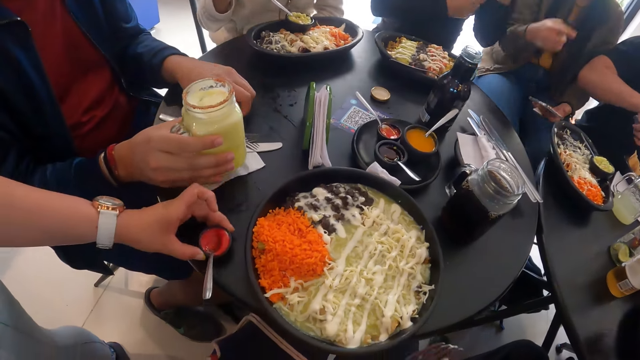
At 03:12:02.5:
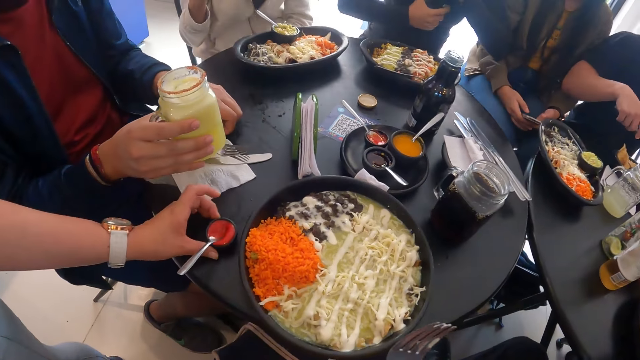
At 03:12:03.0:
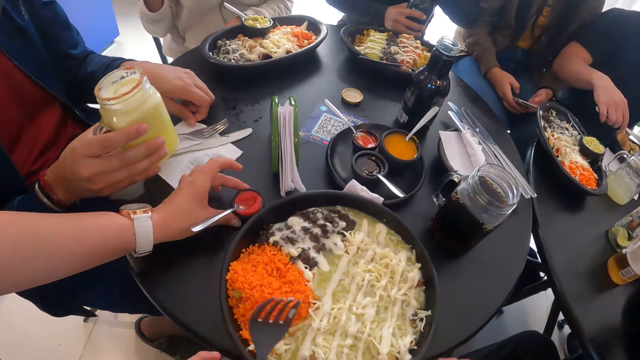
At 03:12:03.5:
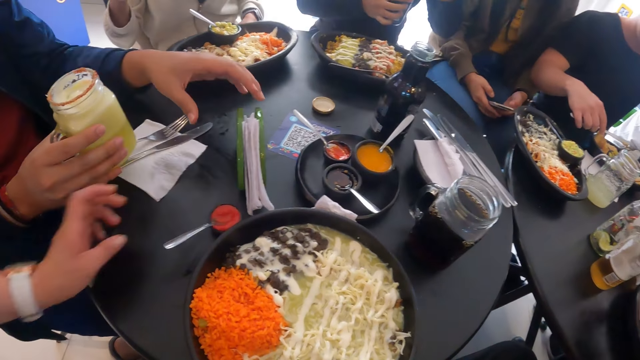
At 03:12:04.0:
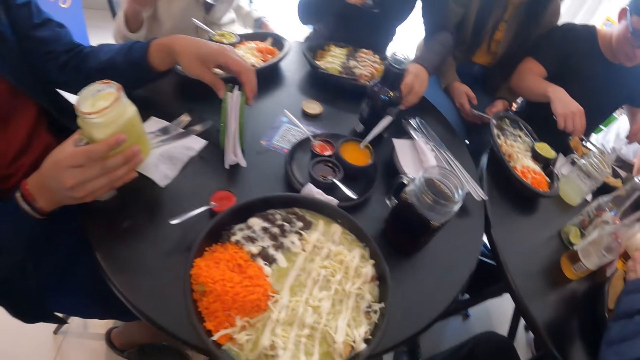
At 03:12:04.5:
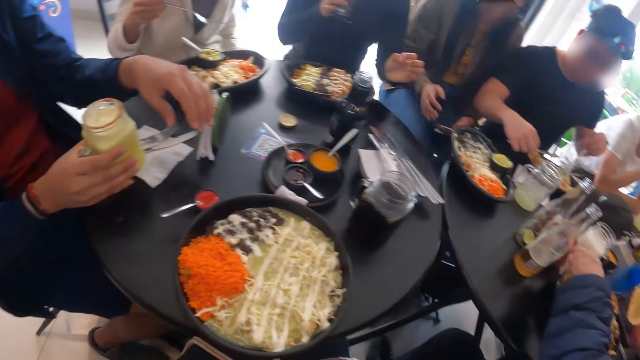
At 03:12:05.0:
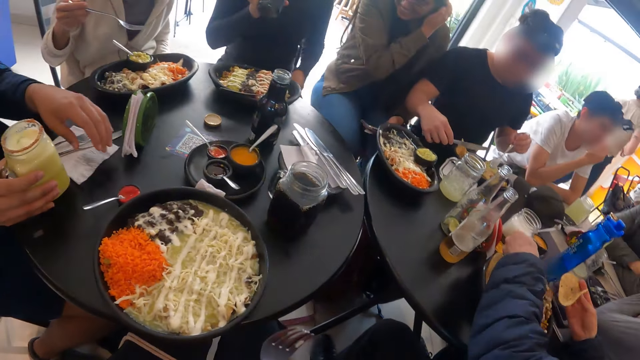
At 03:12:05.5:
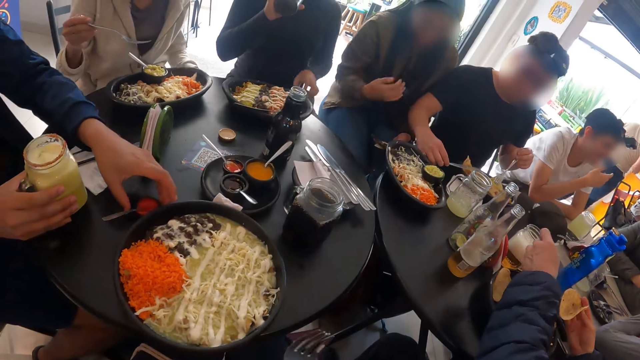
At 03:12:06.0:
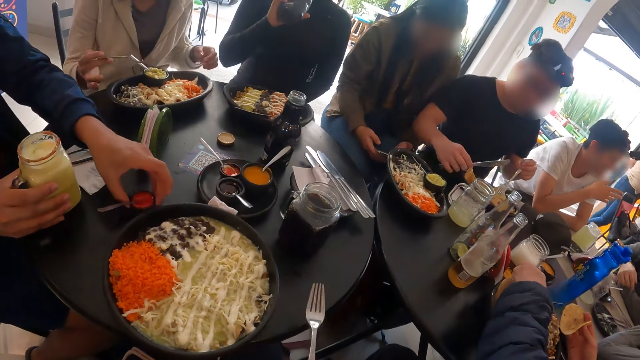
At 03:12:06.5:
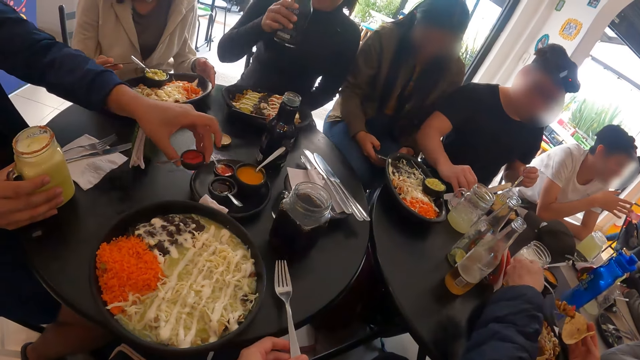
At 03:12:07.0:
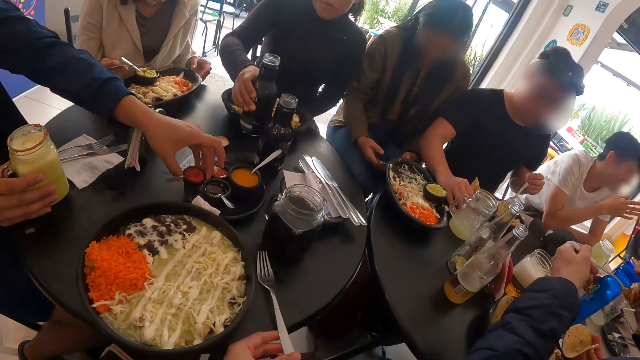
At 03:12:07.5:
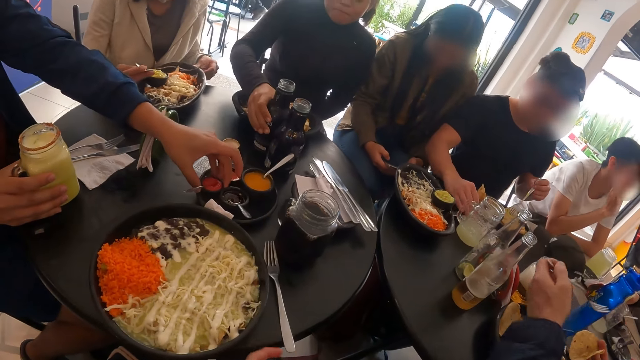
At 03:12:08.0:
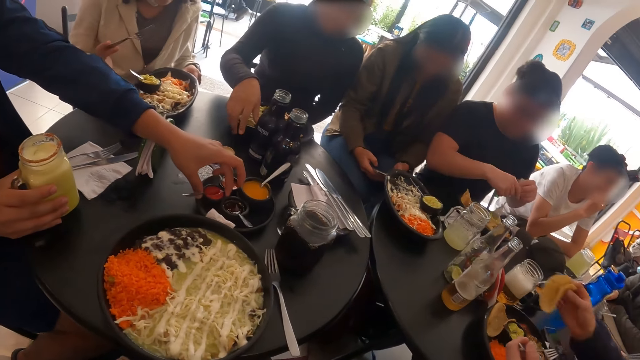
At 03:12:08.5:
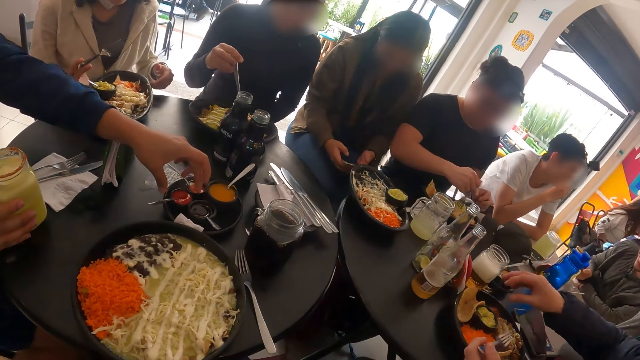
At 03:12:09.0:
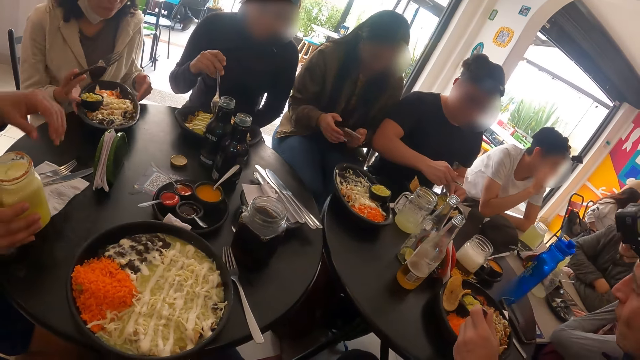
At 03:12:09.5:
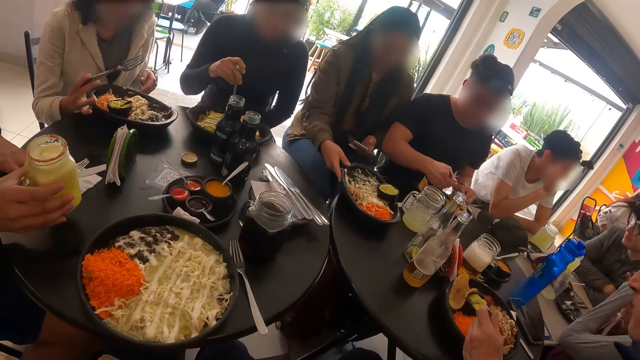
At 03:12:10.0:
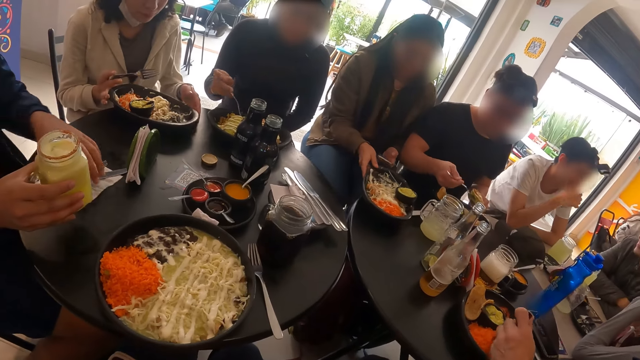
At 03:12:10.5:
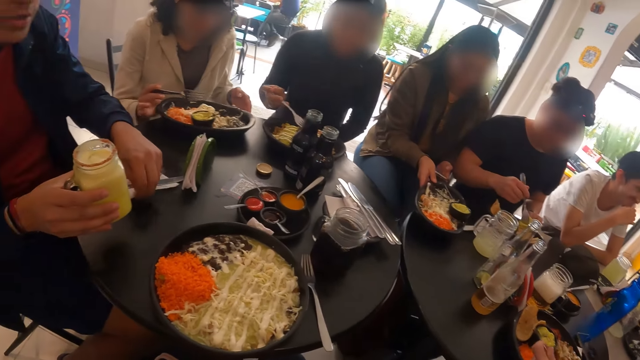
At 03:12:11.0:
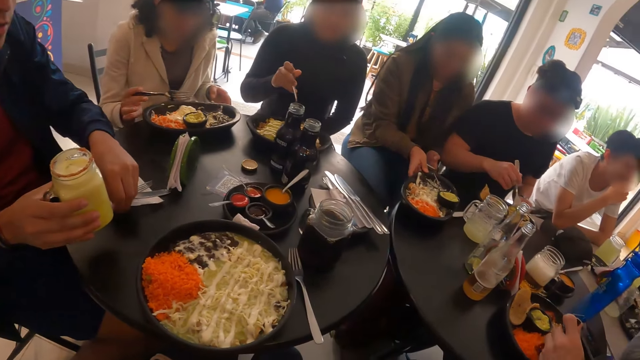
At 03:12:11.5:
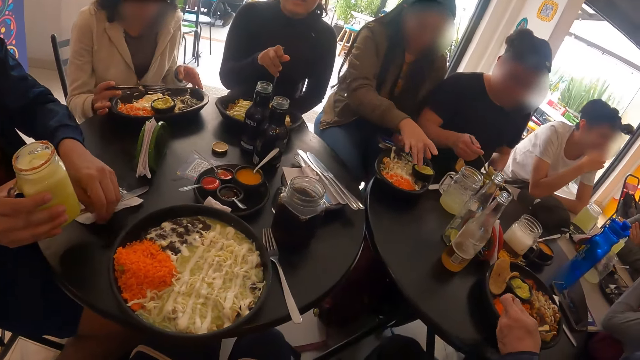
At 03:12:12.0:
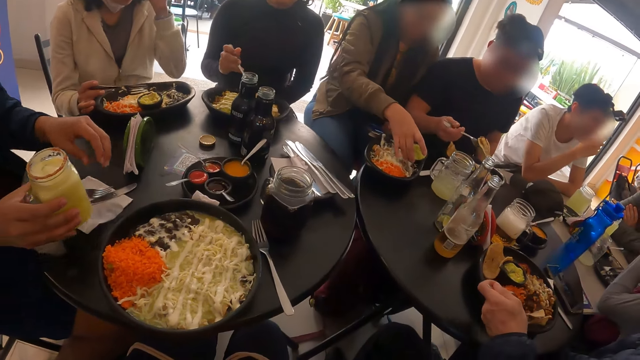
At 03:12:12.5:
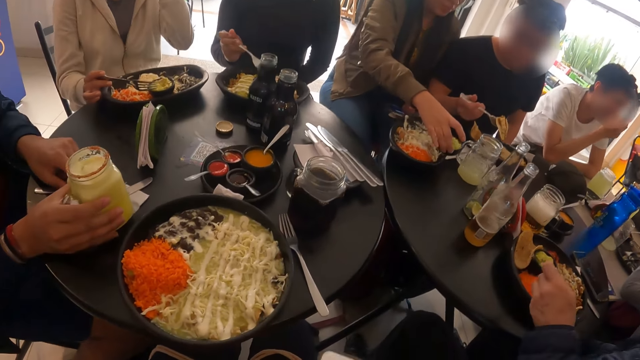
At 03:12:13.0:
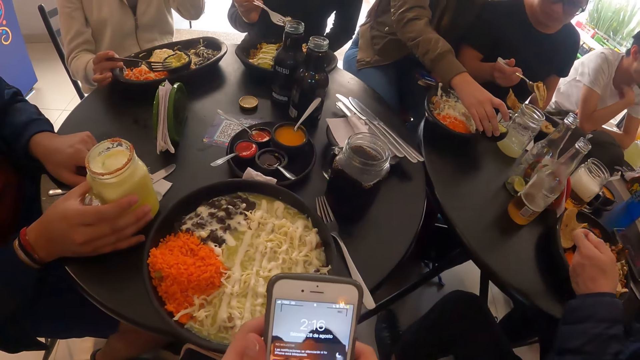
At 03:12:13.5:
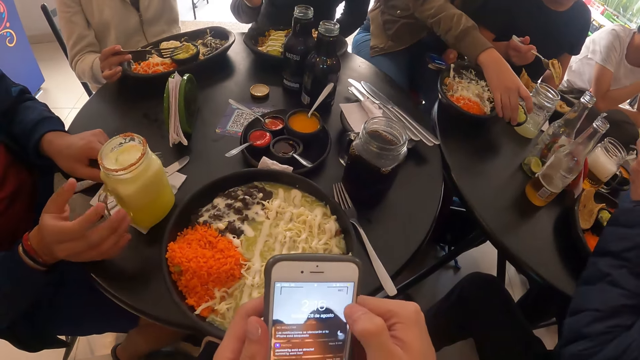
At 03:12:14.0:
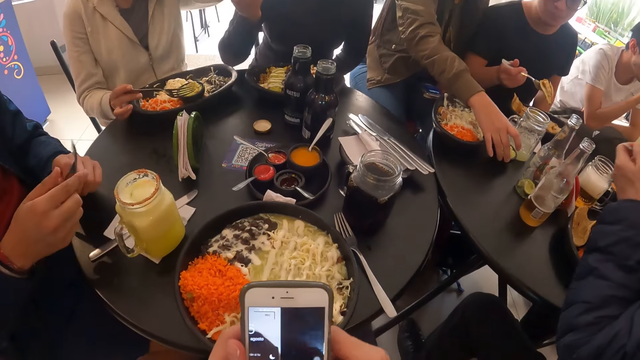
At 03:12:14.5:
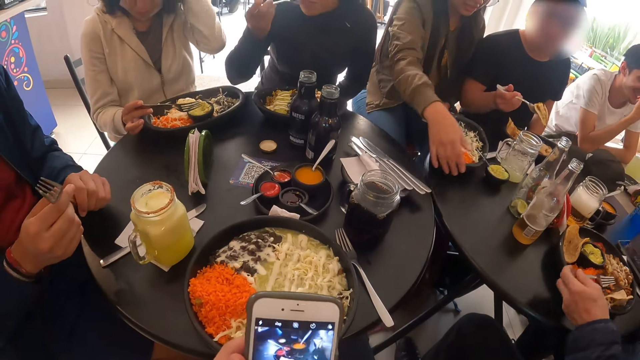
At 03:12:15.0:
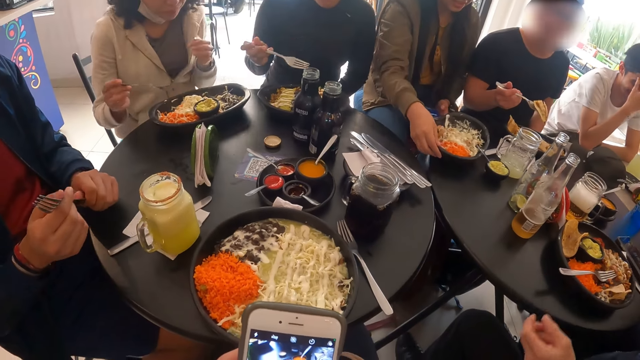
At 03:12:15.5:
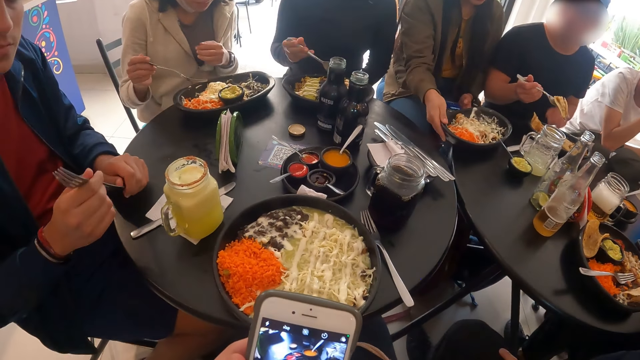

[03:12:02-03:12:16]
A woman places a cup of ketchup on the table with her left hand. Another woman places the cap of the black bottle on the table with her left hand. A man pulls a napkin. He picks up the cup of ketchup from the table with his left hand. The other woman puts the black bottle in her mouth with her right hand. The man touches the sauce. He places the cup of ketchup in a center plate on the table with his left hand. The other woman places the black bottle on the table with her left hand. Another man puts food on the plate. The first man moves a serviette on the table with his left hand. He places the jar of pineapple juice on the serviette on the table with his right hand. The camera wearer operates a mobile phone with his hands. The first man picks up a fork from the table with his left hand.

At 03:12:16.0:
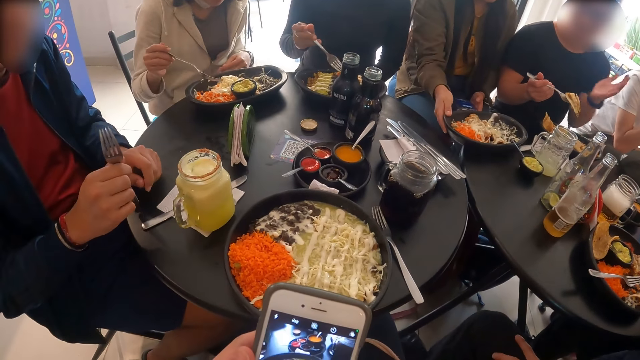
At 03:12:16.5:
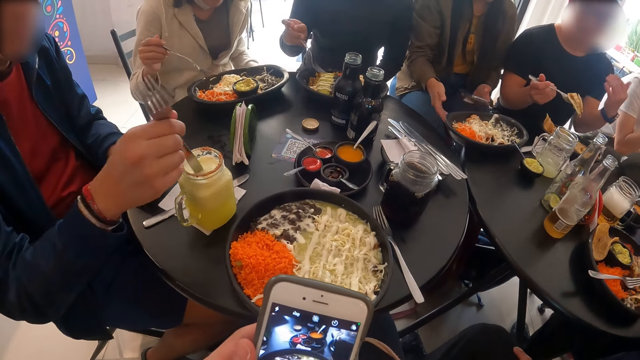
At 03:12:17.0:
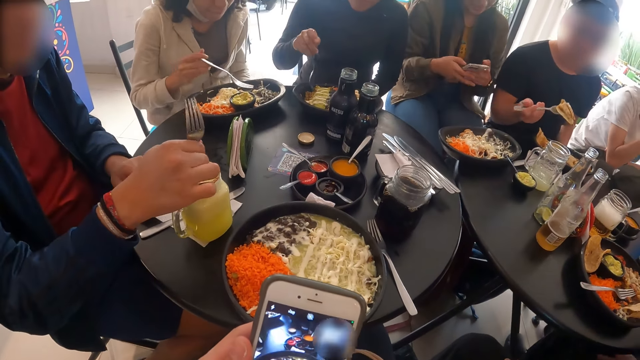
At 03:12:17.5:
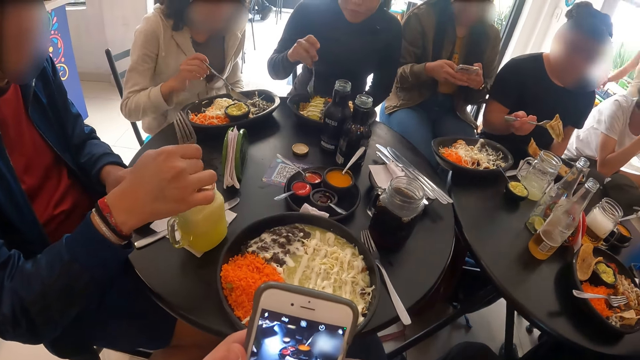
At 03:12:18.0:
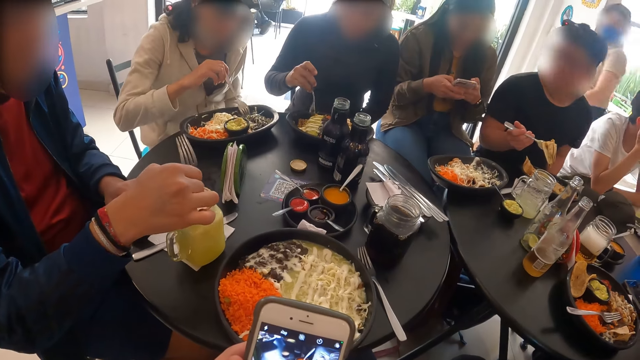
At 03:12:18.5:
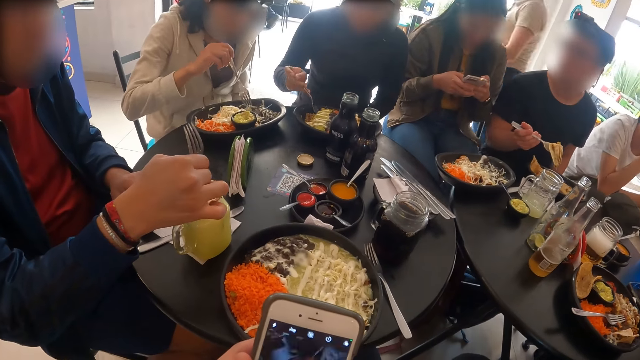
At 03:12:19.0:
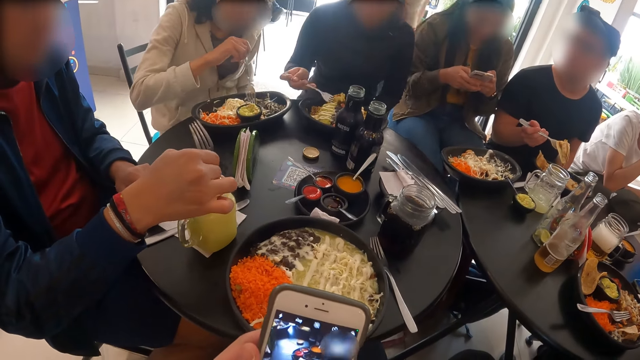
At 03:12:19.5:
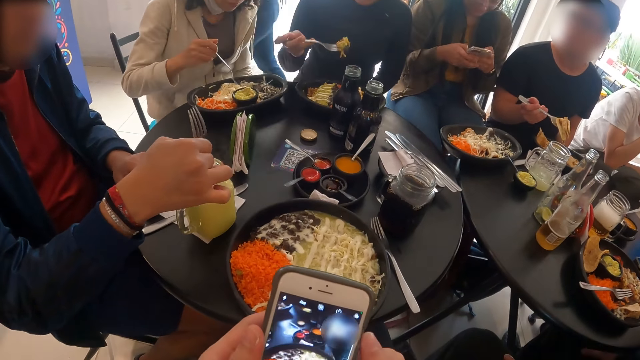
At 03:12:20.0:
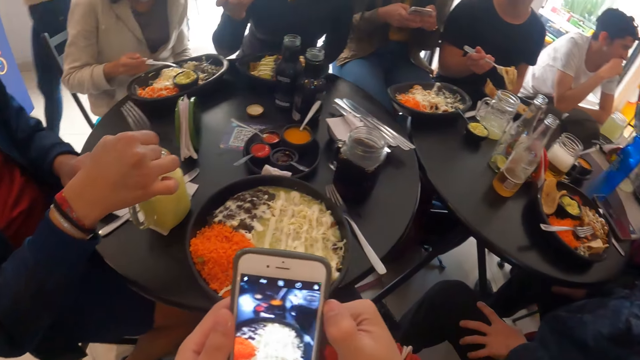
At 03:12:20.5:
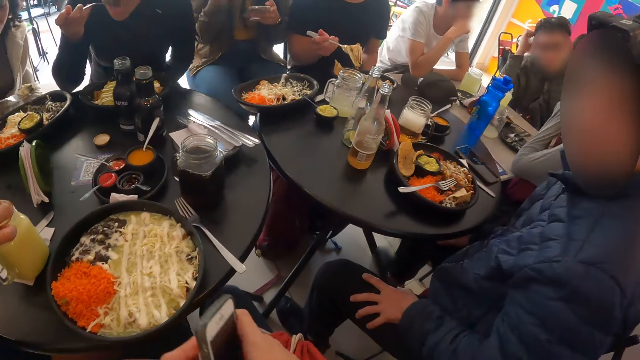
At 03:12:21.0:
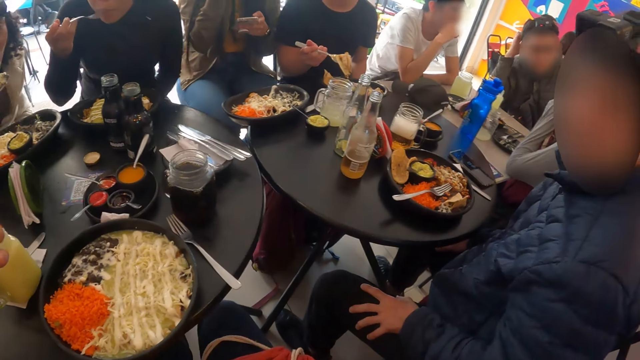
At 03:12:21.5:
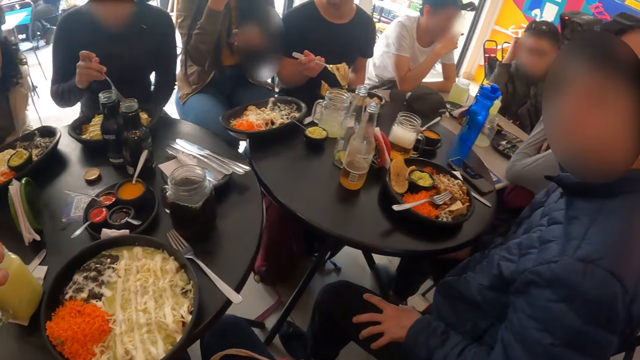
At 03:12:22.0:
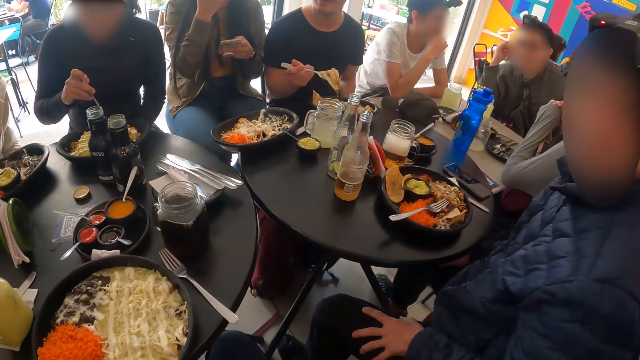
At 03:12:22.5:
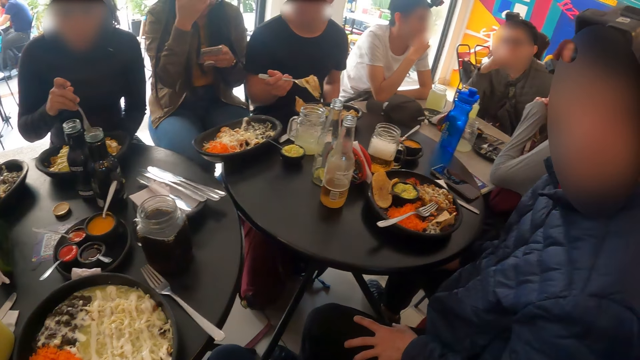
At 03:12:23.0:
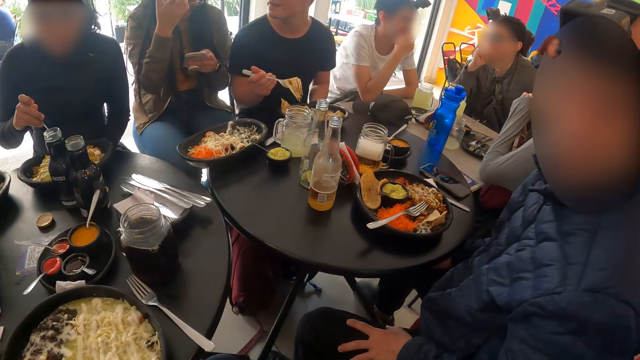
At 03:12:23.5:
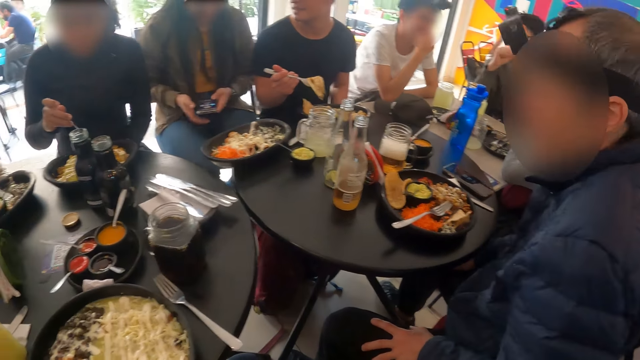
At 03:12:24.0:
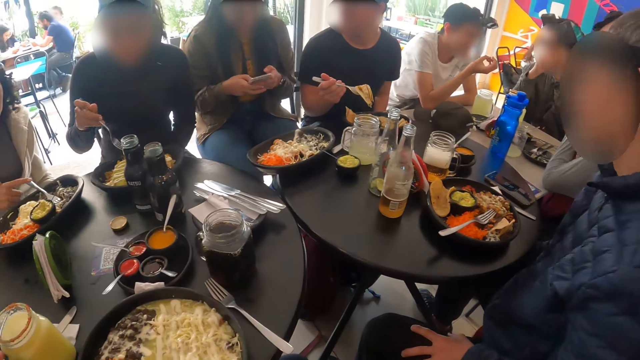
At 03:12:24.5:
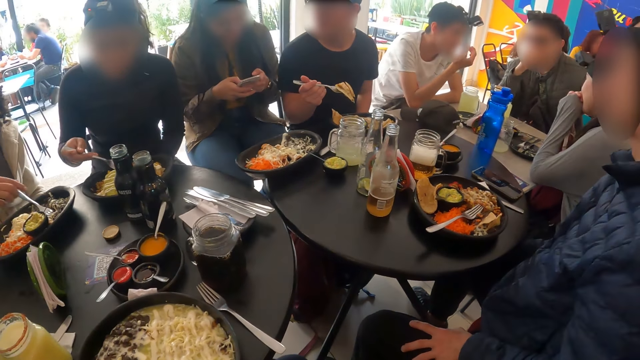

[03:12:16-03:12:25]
The man stirs the jar of pineapple juice with the fork in his right hand.
